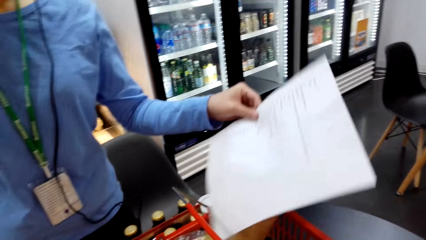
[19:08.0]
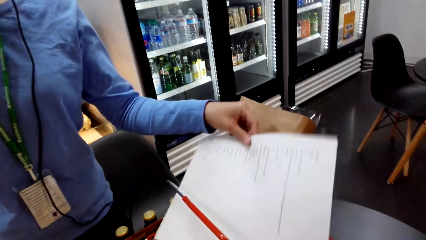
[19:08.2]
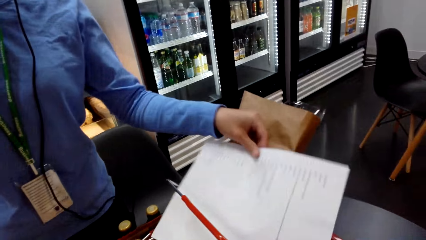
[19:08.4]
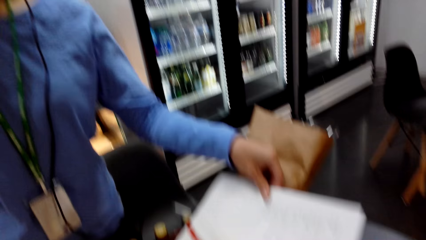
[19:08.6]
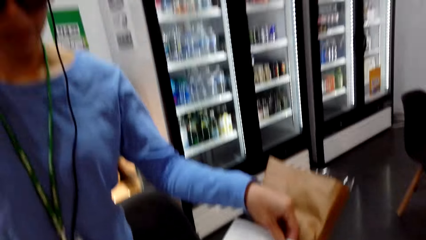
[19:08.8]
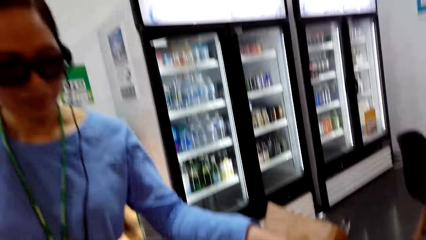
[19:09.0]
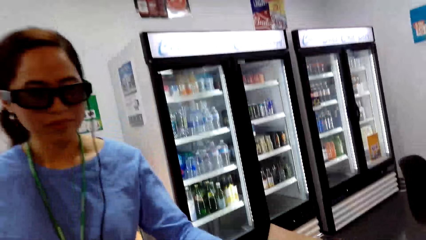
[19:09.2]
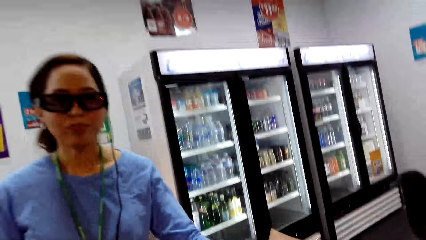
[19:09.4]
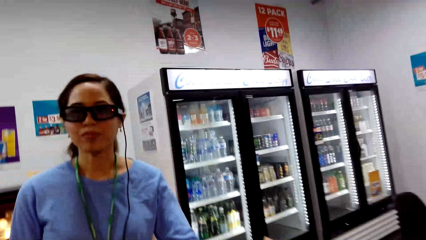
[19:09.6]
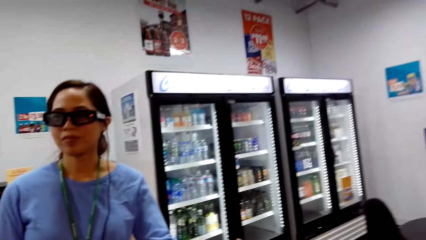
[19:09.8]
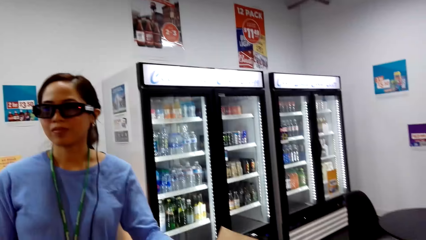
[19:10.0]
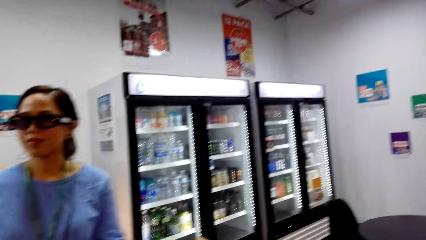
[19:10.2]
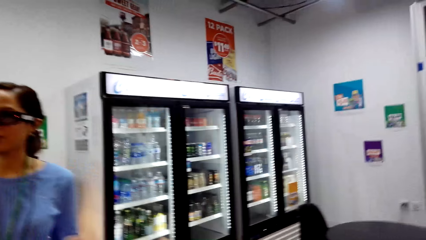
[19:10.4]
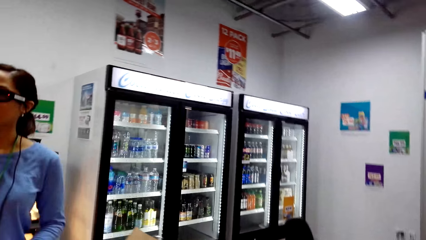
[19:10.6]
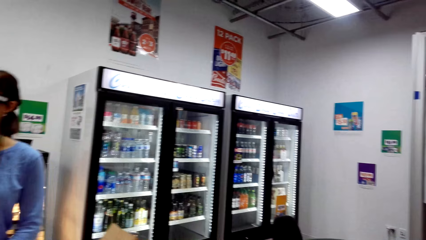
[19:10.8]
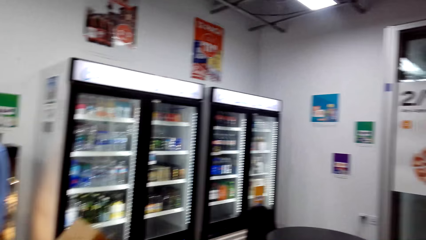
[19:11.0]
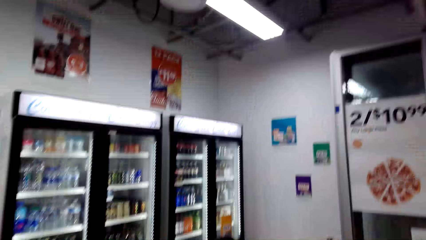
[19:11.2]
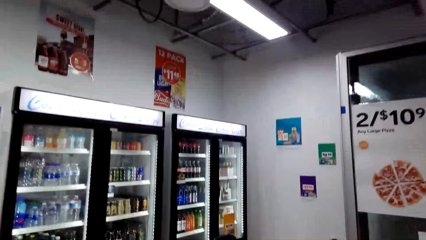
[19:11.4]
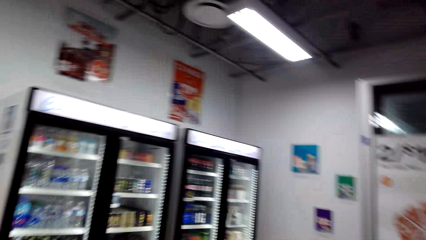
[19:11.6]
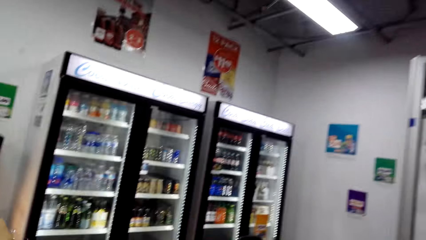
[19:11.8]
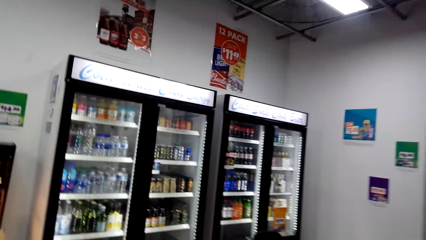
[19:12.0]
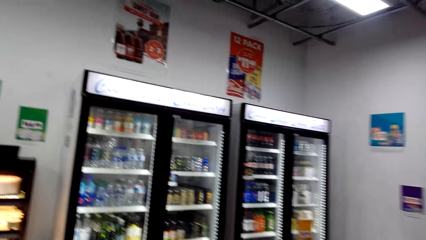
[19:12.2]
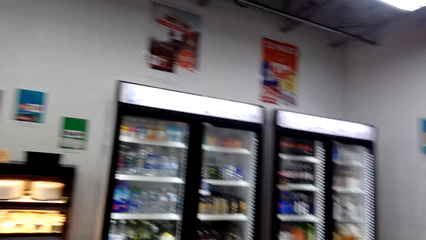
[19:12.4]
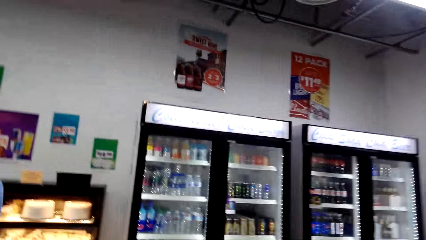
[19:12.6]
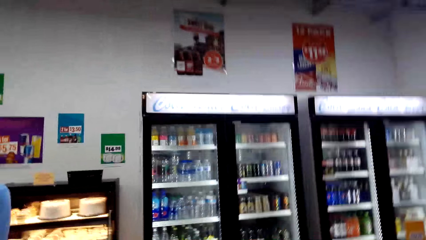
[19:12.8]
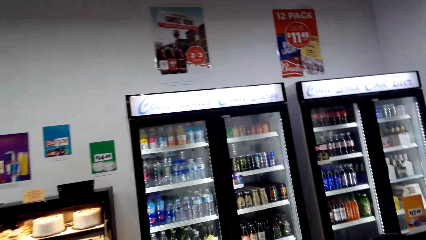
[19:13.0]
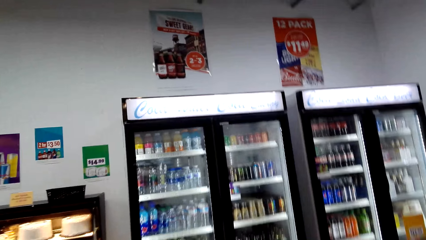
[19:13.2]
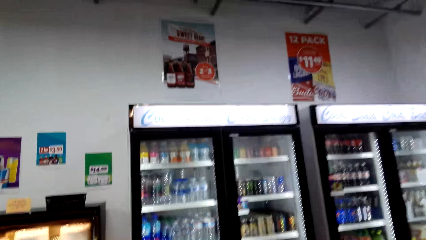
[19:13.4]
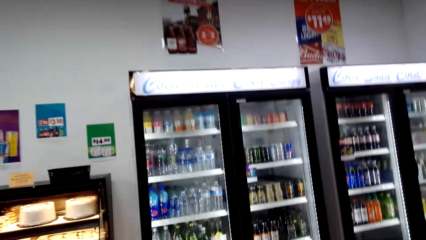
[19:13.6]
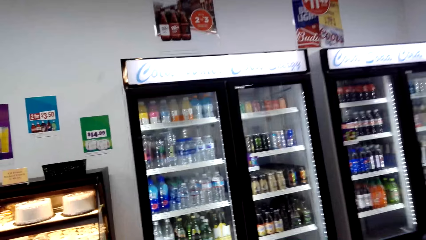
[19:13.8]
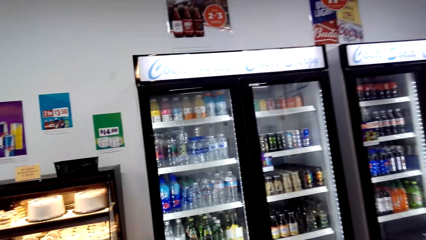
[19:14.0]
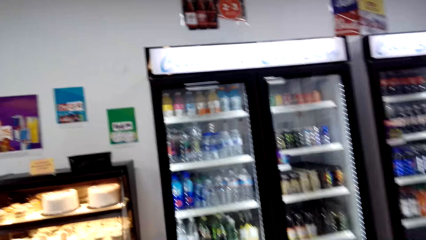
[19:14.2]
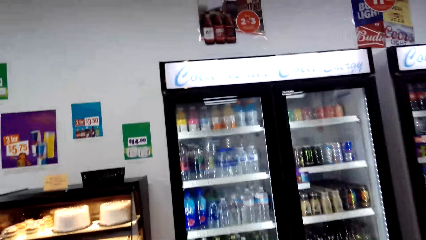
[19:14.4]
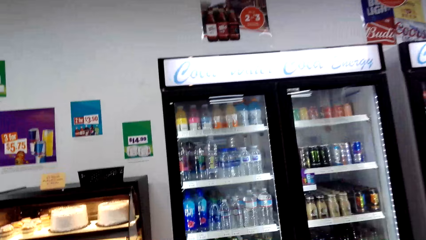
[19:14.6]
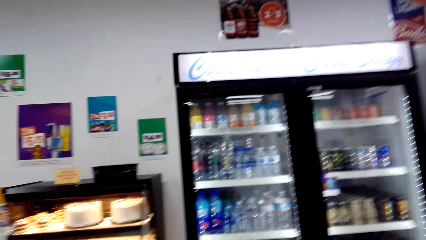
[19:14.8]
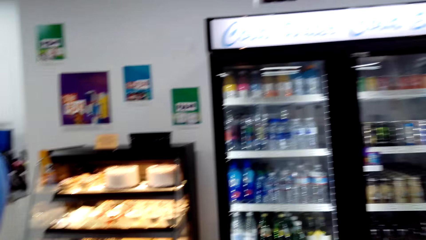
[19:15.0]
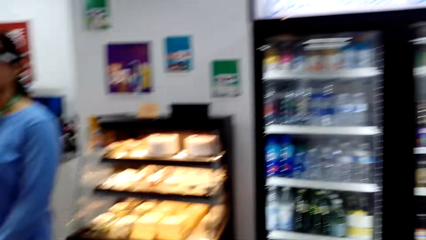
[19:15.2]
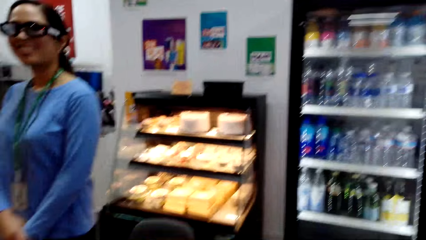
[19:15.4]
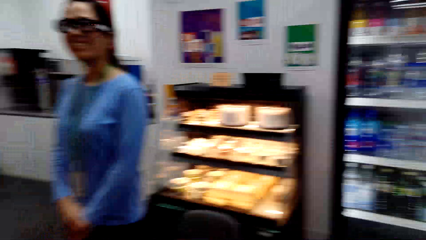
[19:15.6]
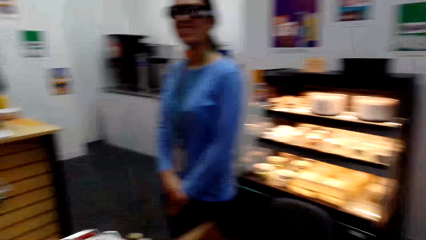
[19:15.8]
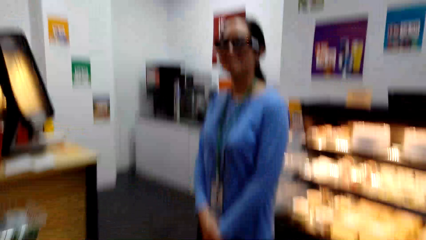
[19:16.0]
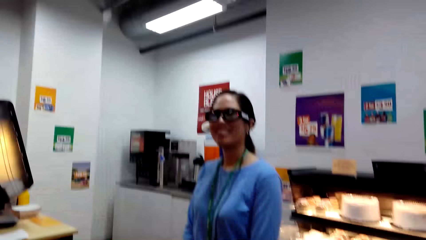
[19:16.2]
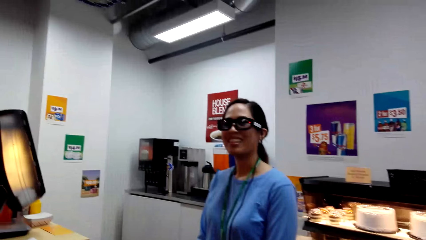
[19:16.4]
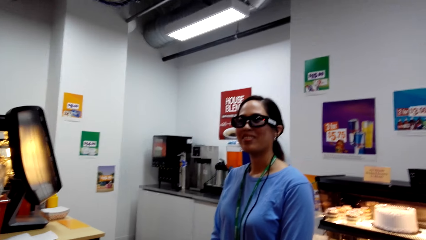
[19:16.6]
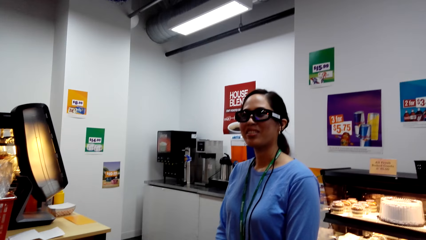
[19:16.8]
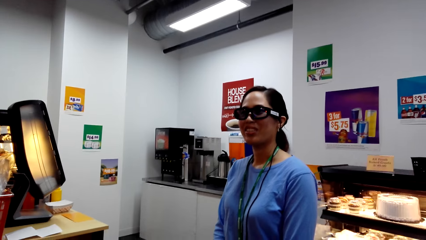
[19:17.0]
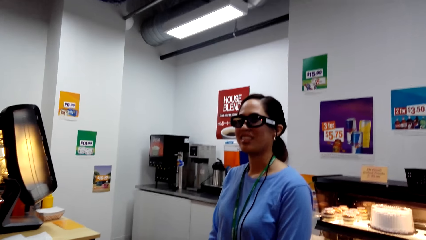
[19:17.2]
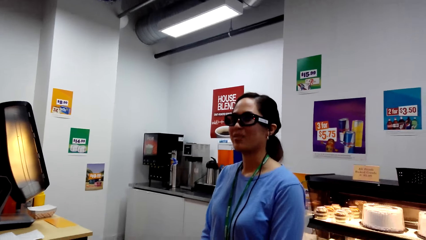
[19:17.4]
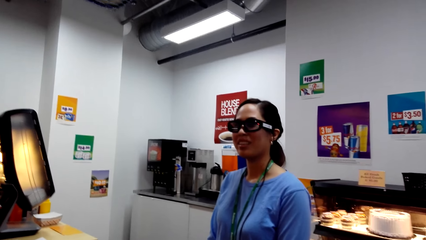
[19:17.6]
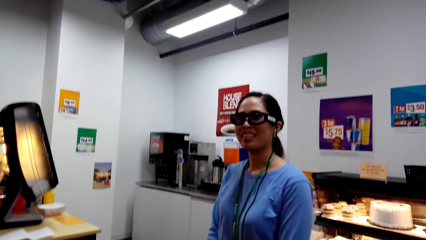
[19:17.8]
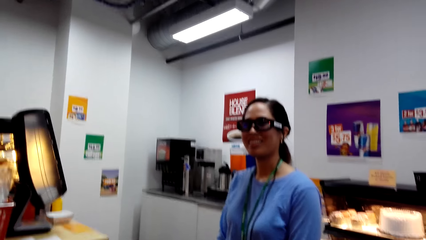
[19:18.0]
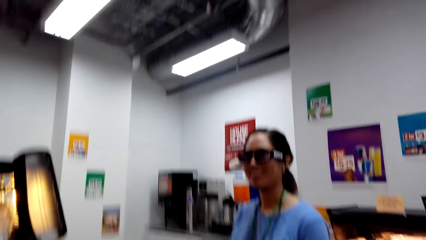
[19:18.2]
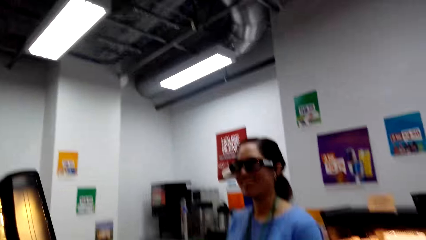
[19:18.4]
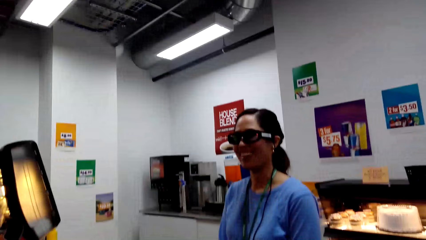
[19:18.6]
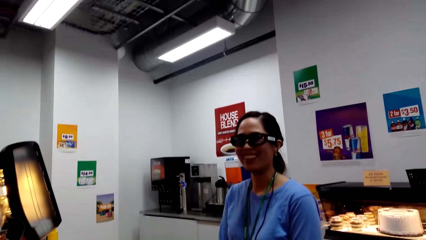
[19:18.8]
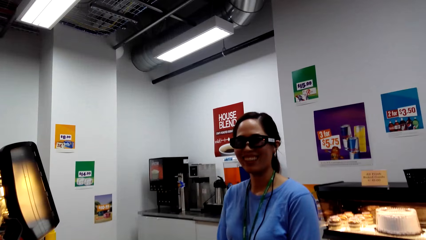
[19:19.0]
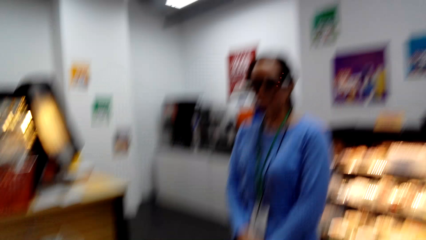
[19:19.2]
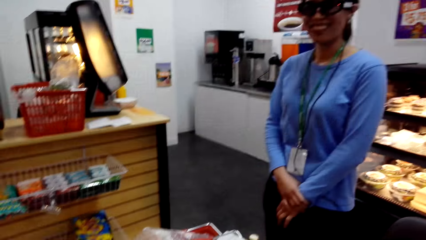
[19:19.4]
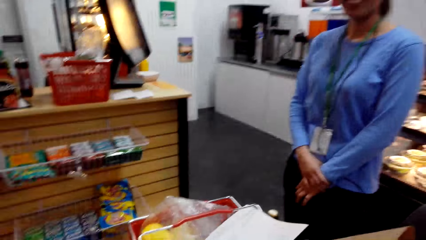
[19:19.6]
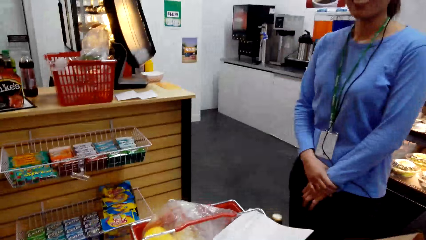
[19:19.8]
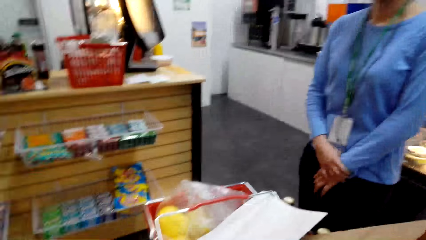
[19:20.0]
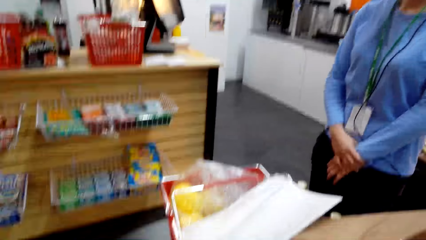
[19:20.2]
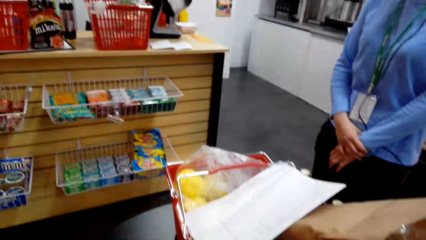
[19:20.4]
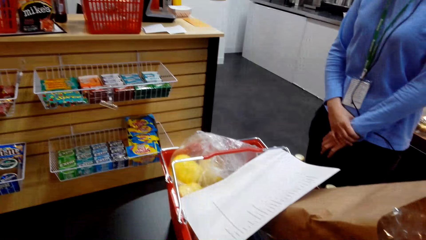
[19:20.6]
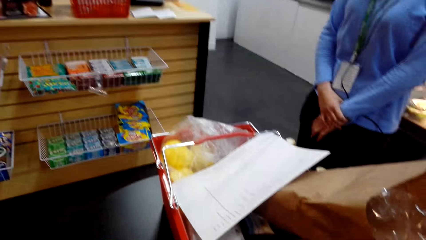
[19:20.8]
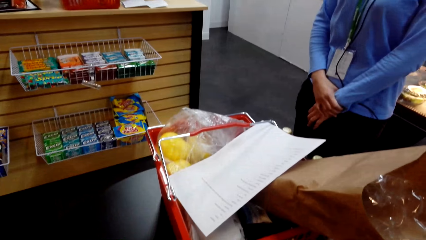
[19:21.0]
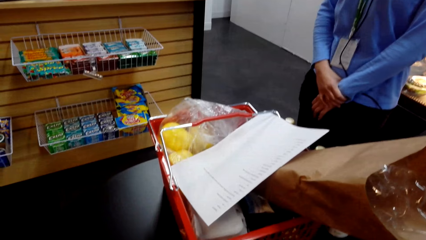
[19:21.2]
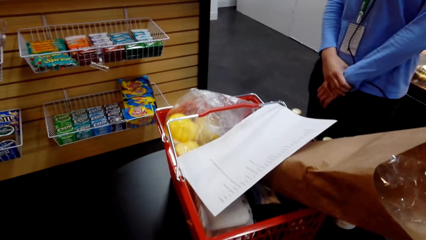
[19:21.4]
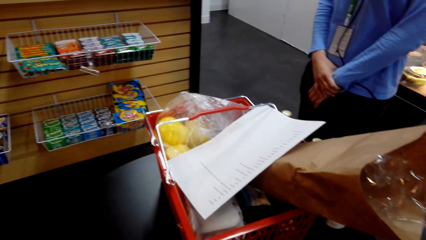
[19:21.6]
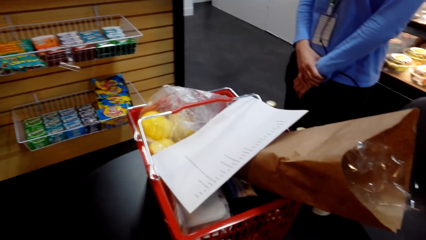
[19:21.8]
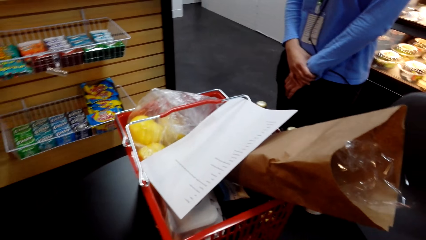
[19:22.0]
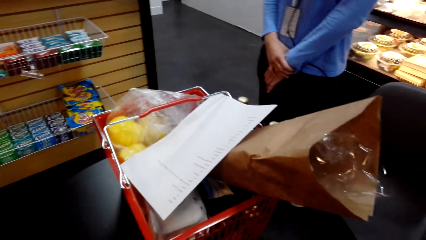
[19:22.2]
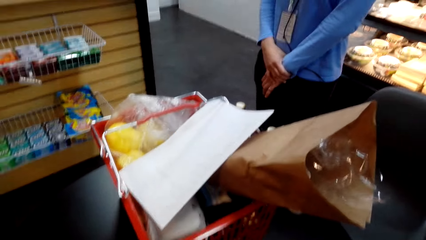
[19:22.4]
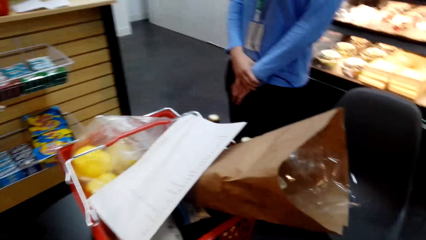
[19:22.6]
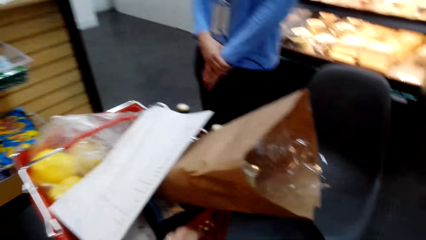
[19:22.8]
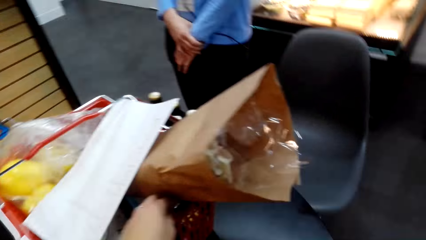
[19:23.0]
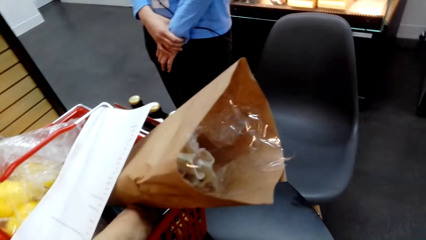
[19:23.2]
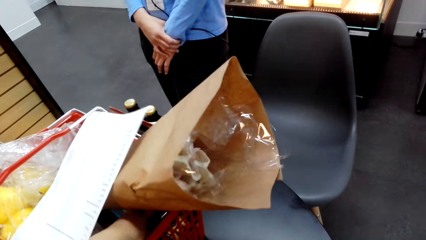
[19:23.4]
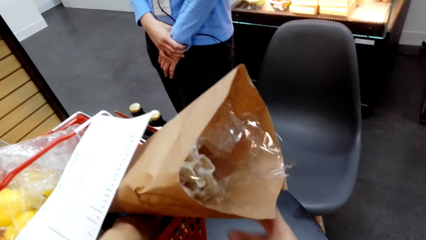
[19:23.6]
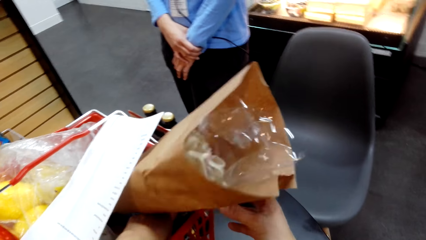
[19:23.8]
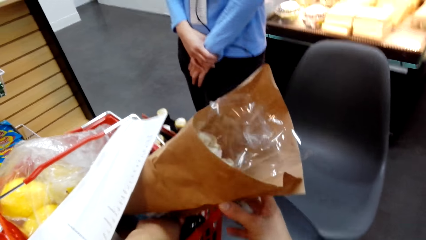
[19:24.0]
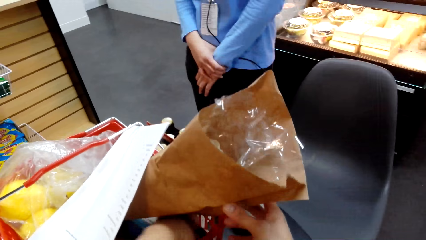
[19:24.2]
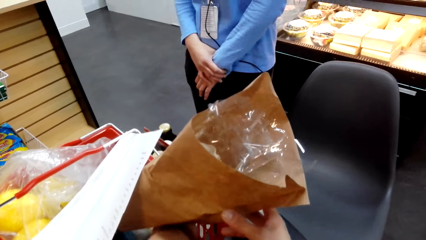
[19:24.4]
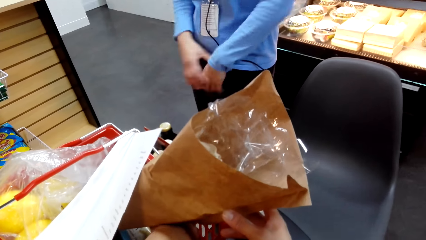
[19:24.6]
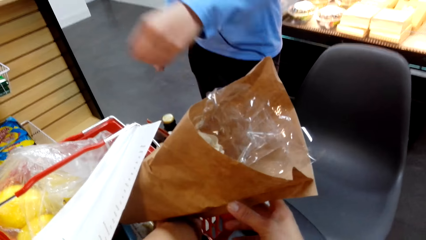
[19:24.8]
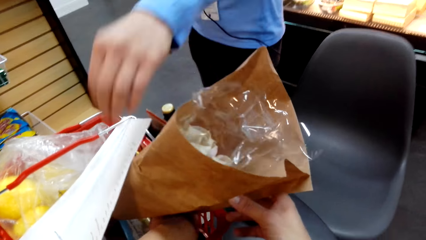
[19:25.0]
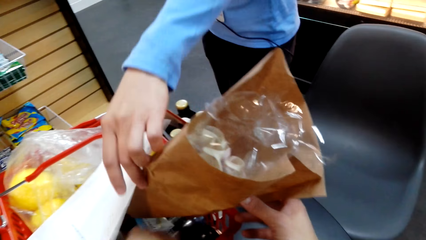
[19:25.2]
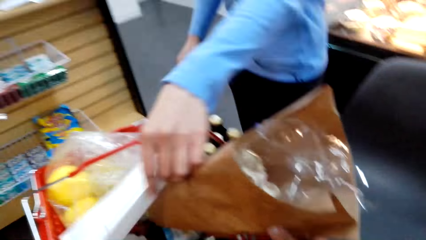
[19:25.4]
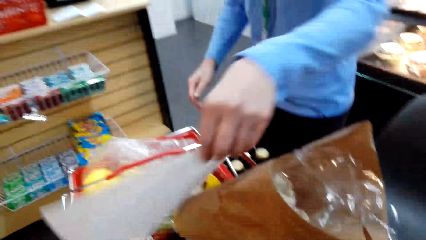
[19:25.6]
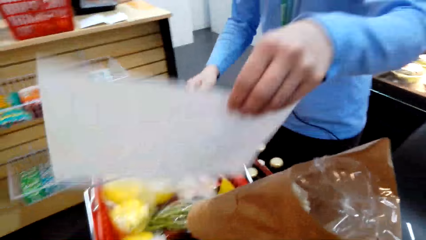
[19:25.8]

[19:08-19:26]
A woman puts paper in the shopping basket. The woman drops the record list. The camera wearer converses with the woman. They look around the supermarket. They converse with the woman. They touch the items in the shopping basket. They hold the flower.
